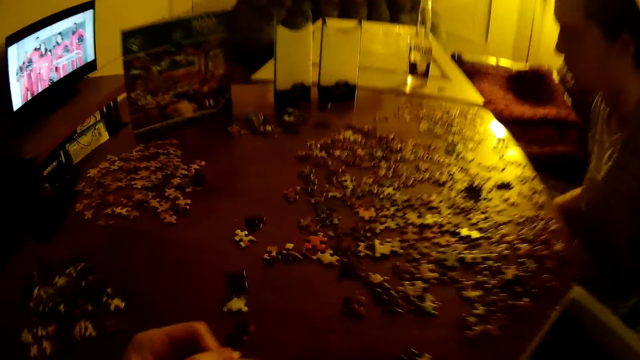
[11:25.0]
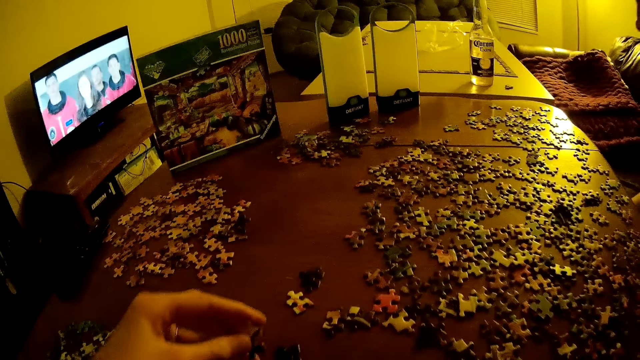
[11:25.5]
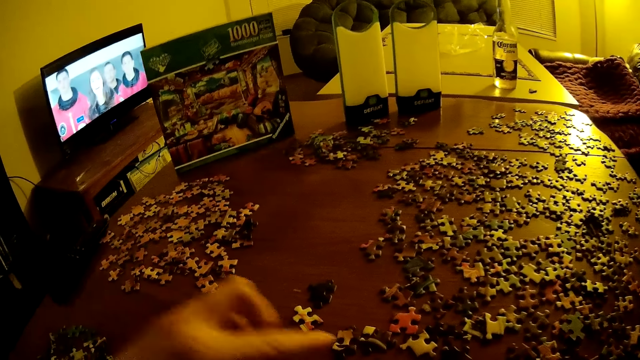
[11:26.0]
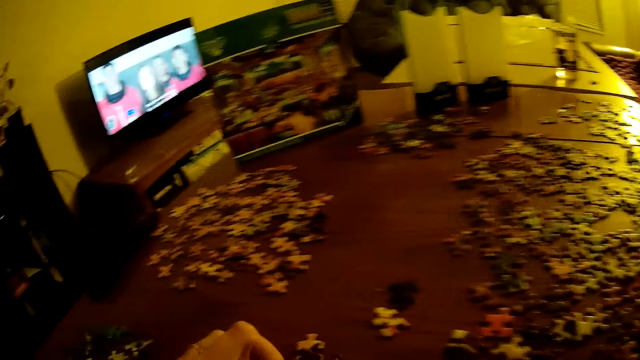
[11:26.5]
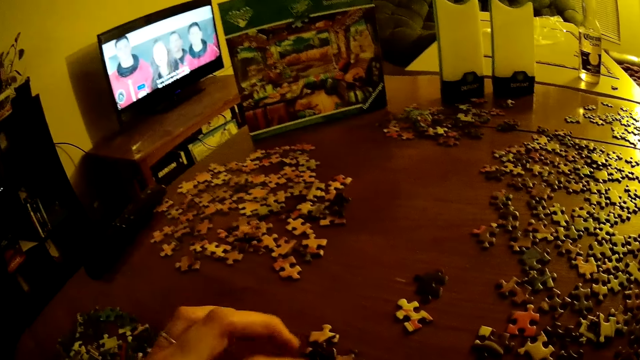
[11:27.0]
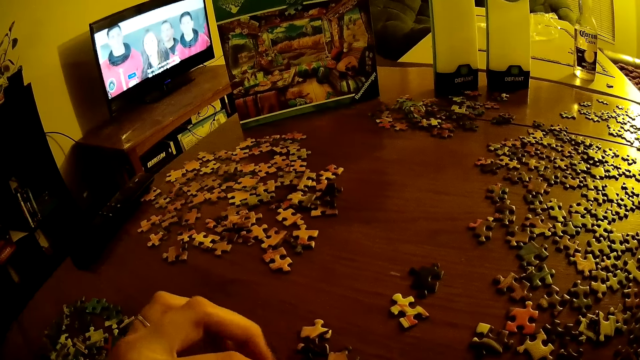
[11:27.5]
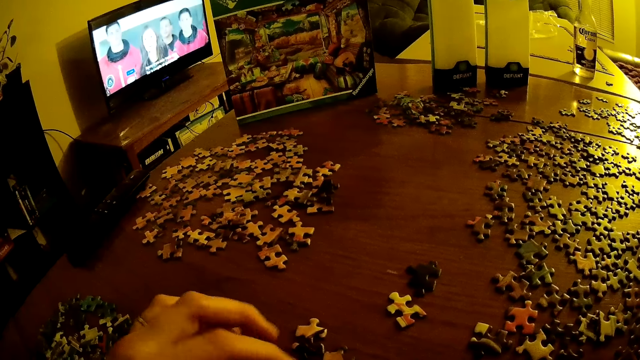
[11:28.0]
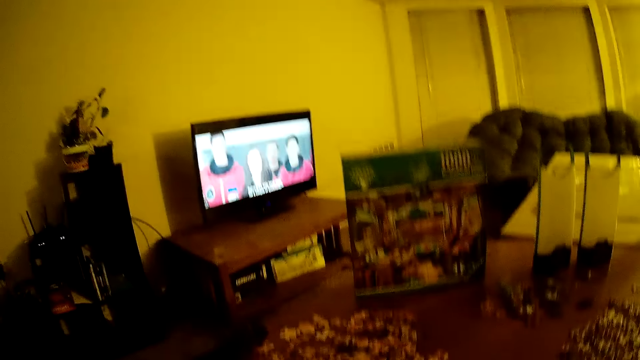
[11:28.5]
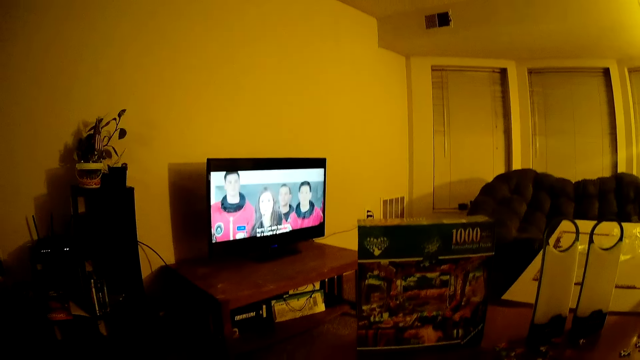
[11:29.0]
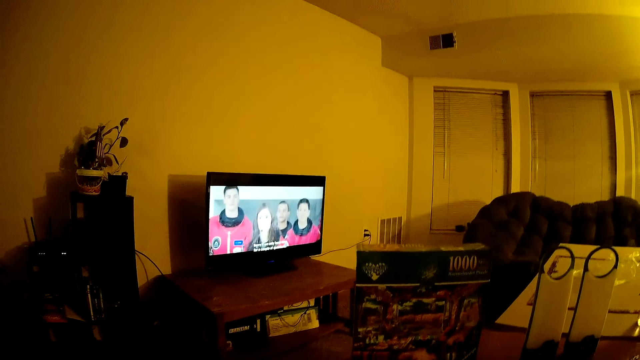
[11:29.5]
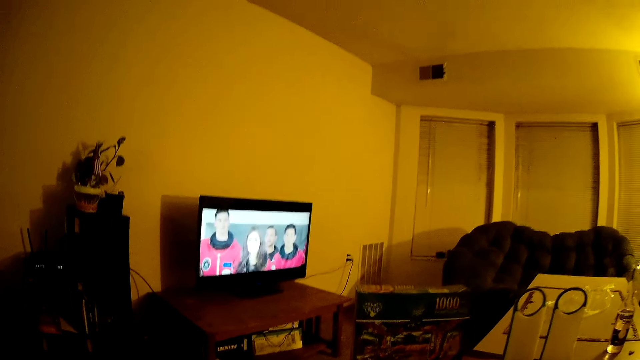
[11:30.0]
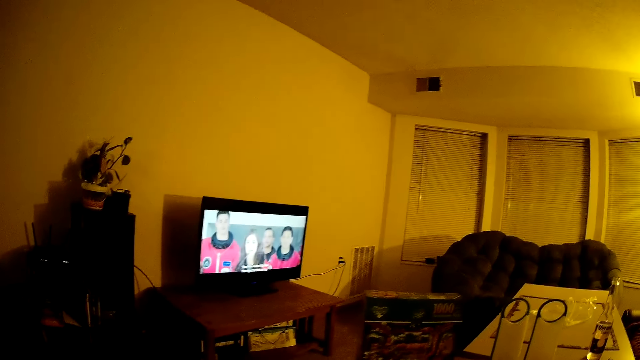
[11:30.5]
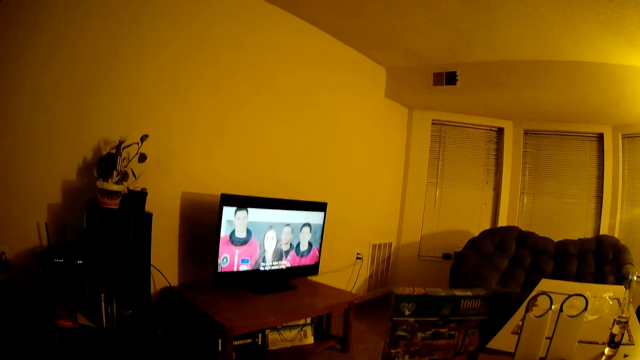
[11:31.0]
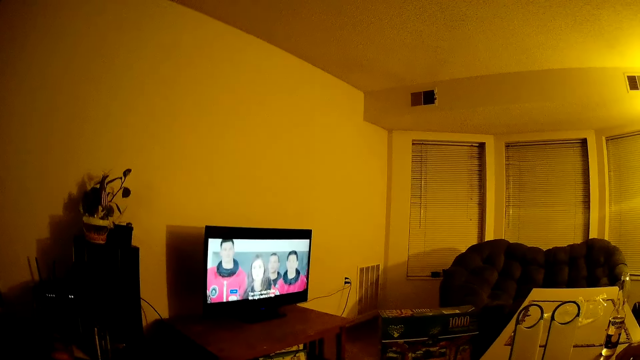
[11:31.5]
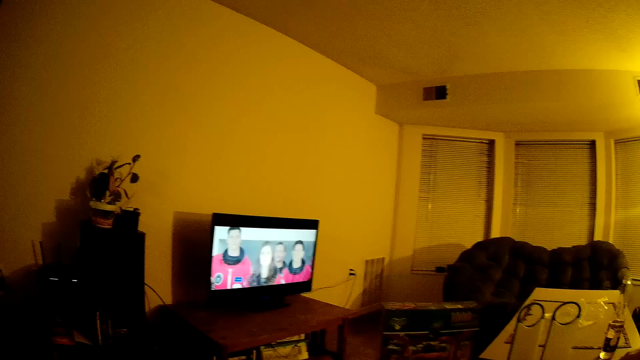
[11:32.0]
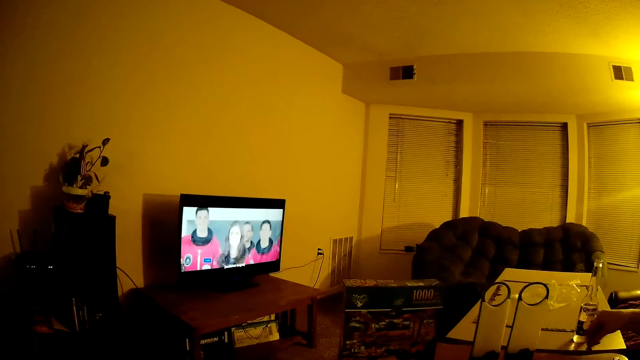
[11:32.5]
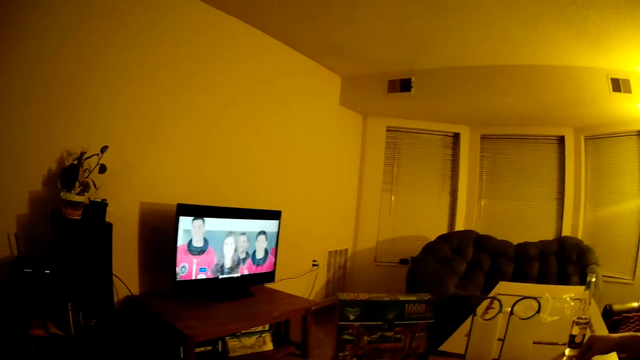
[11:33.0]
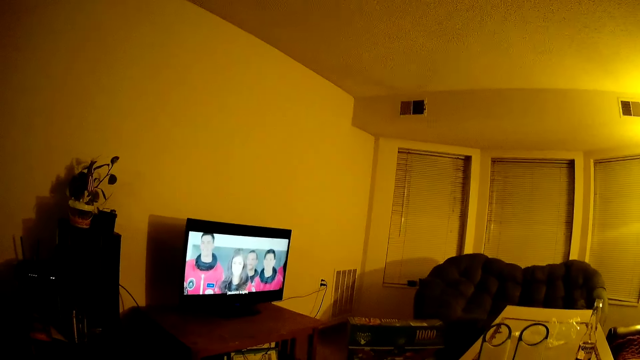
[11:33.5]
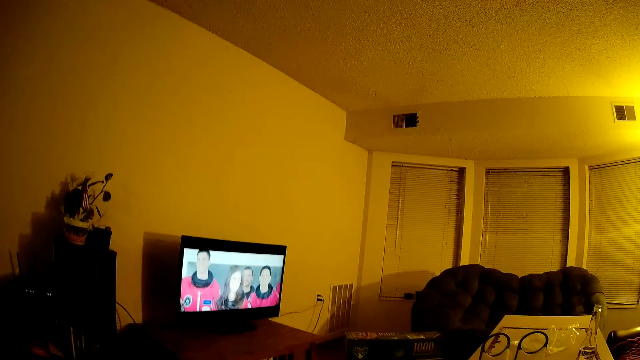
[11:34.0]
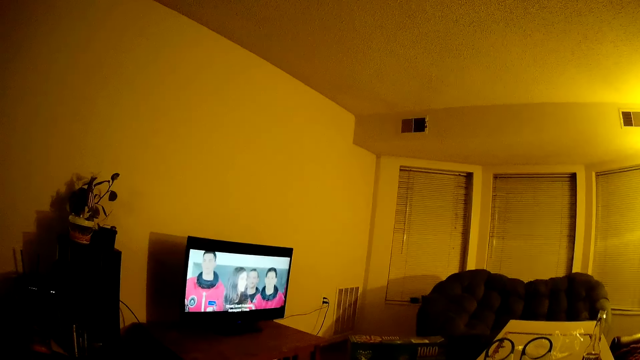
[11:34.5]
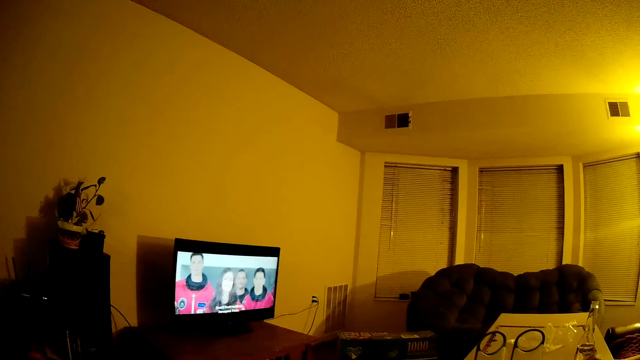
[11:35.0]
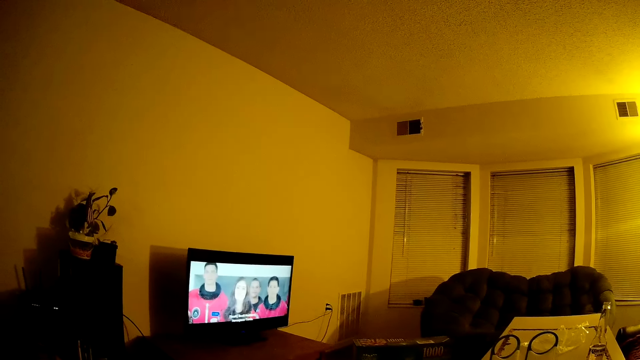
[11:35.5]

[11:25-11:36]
The camera wearer moves puzzles on the table. They watch the television.

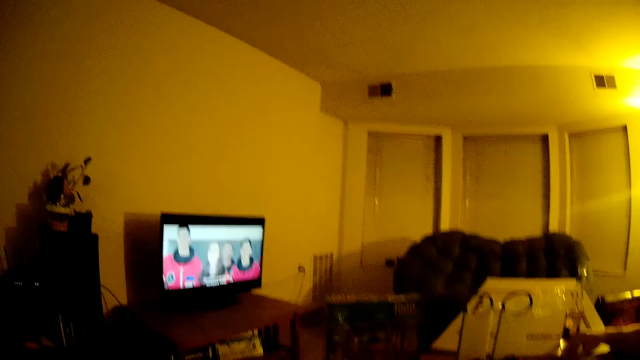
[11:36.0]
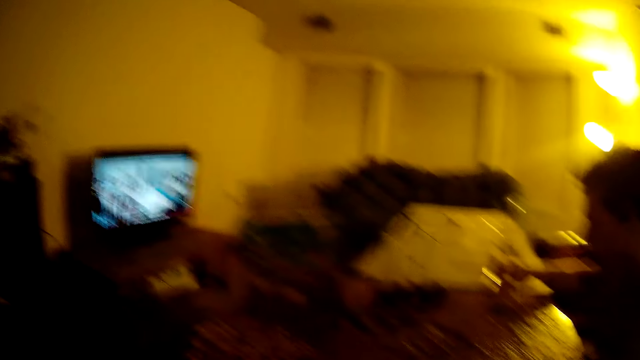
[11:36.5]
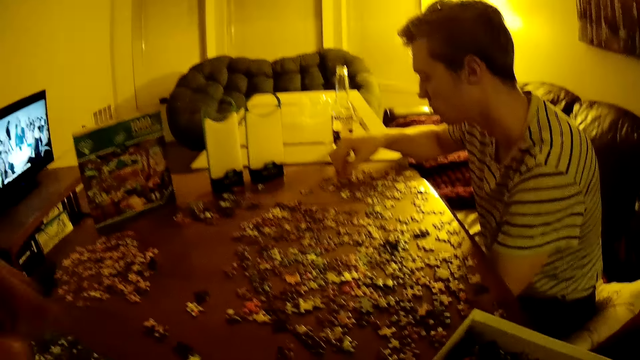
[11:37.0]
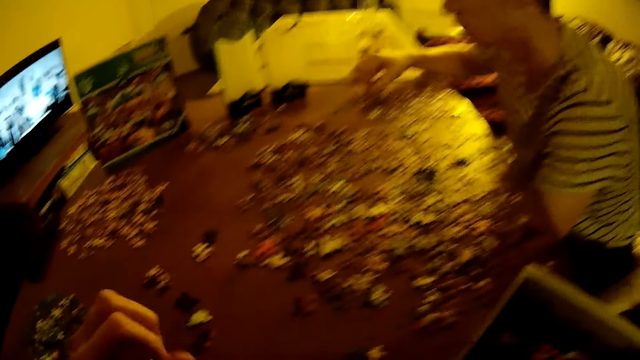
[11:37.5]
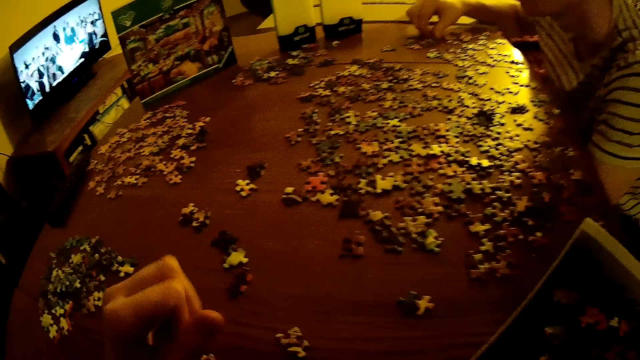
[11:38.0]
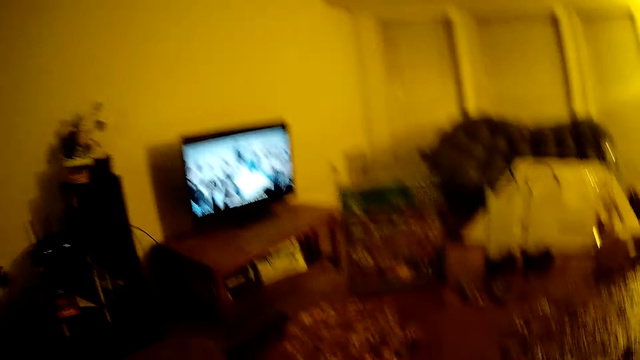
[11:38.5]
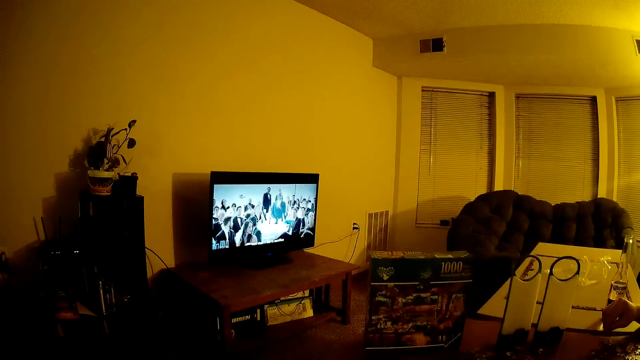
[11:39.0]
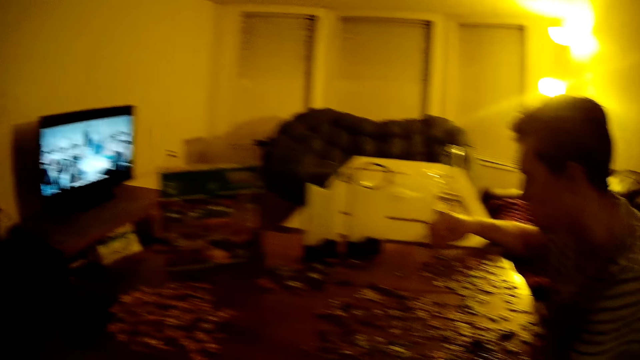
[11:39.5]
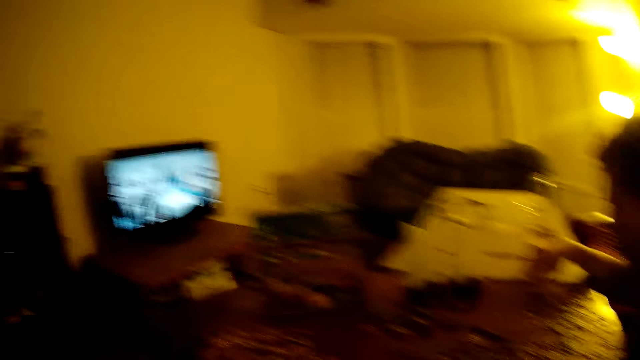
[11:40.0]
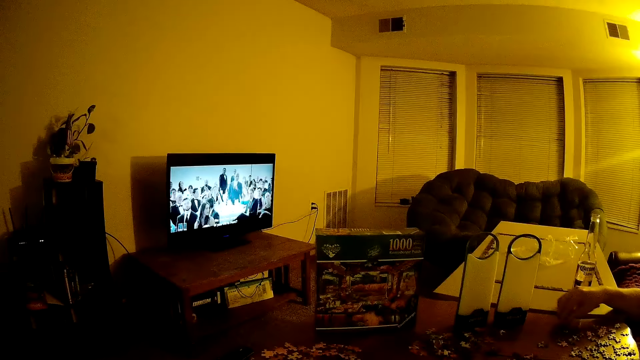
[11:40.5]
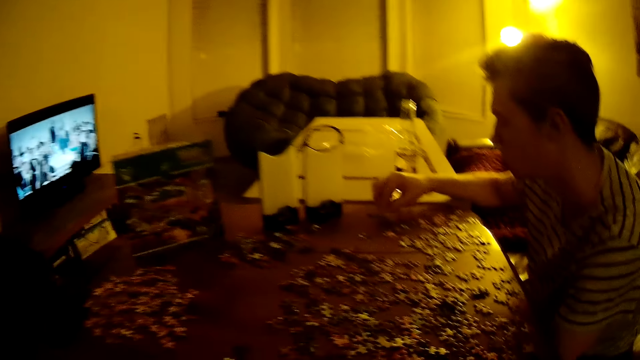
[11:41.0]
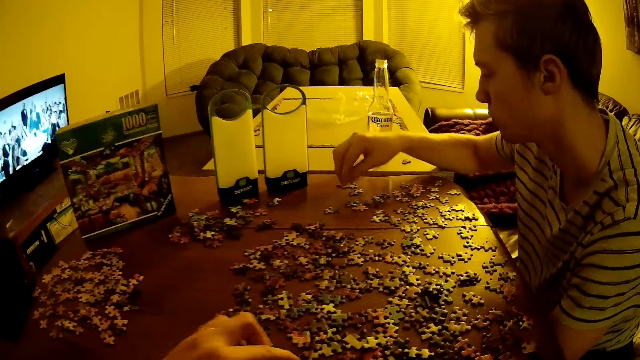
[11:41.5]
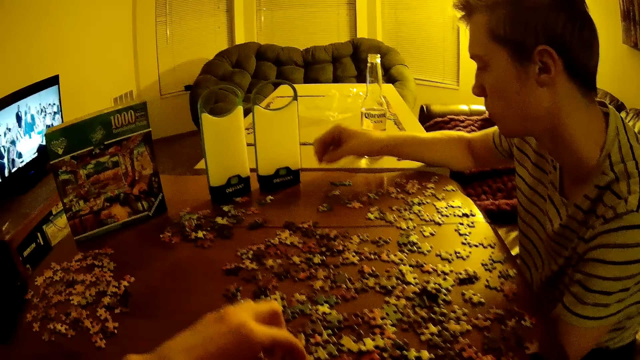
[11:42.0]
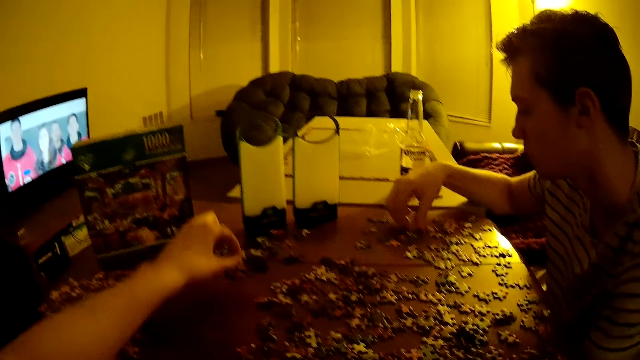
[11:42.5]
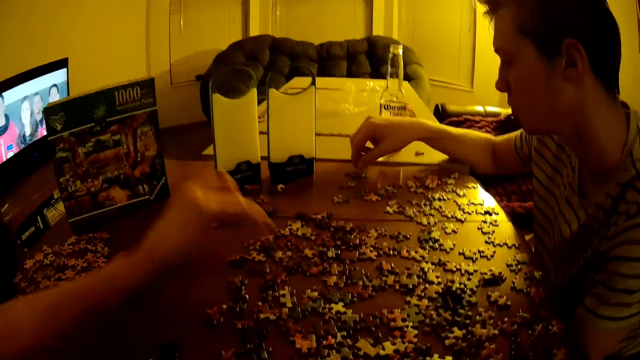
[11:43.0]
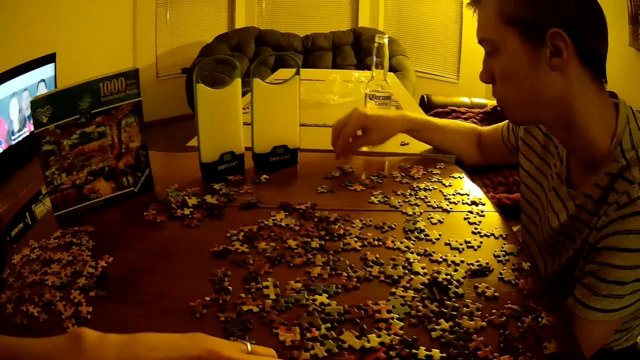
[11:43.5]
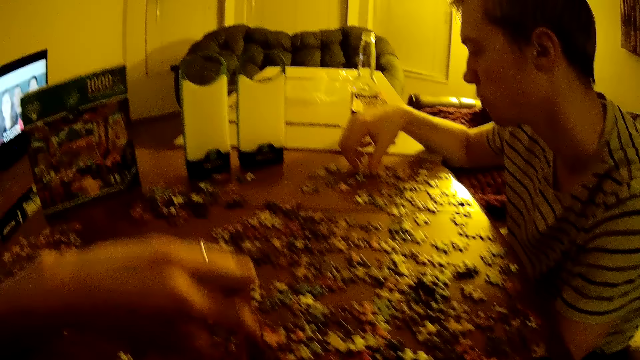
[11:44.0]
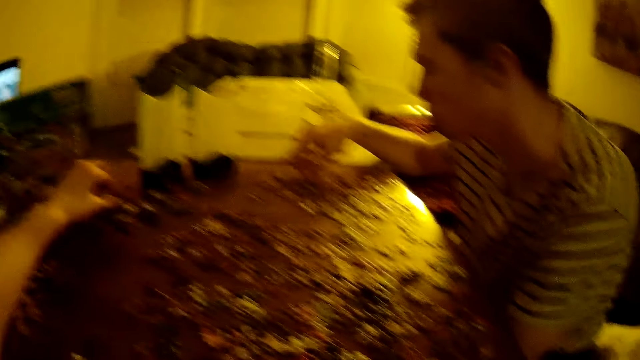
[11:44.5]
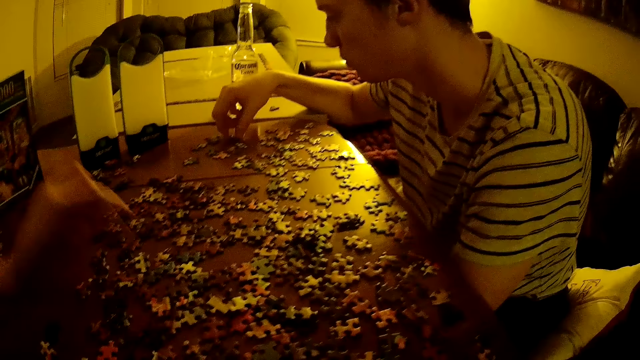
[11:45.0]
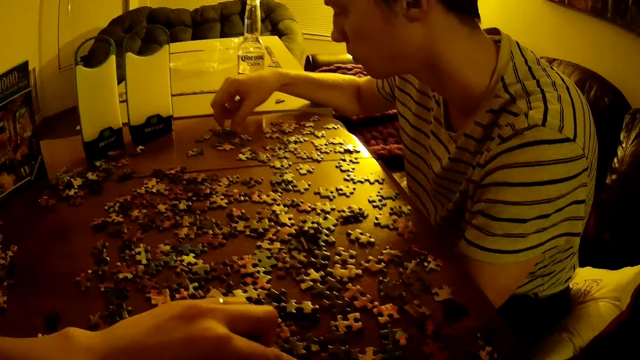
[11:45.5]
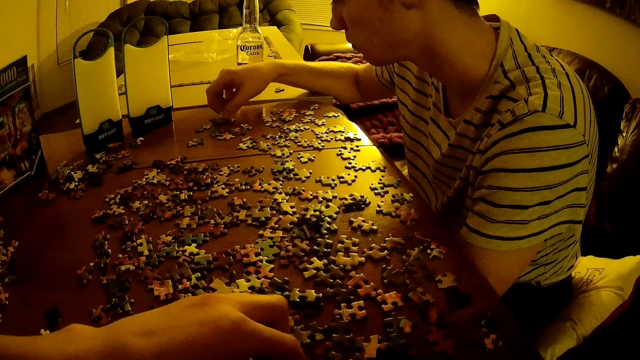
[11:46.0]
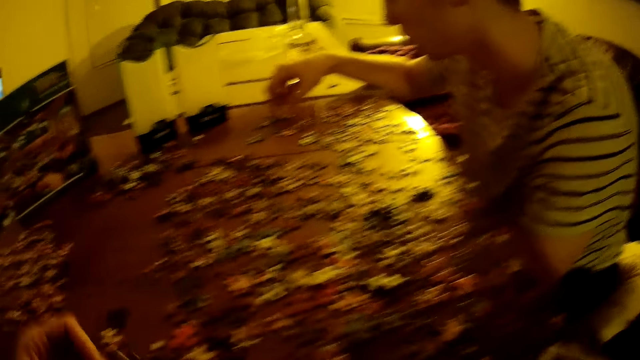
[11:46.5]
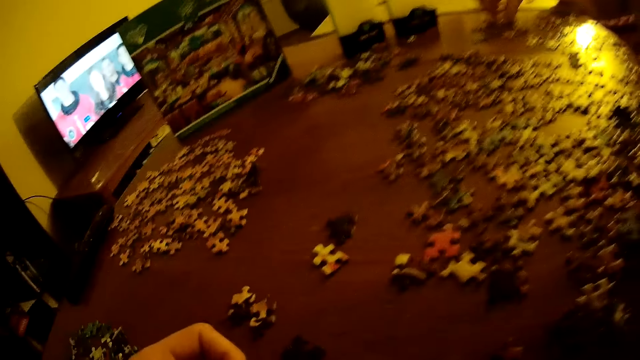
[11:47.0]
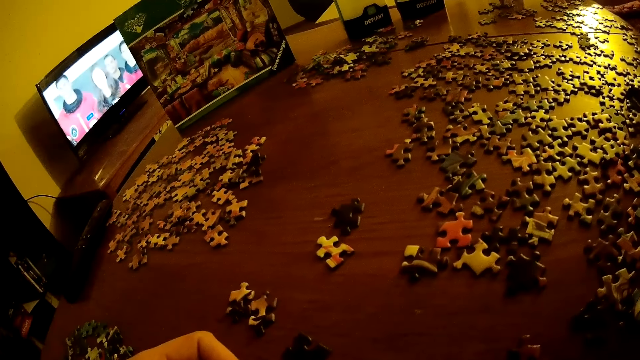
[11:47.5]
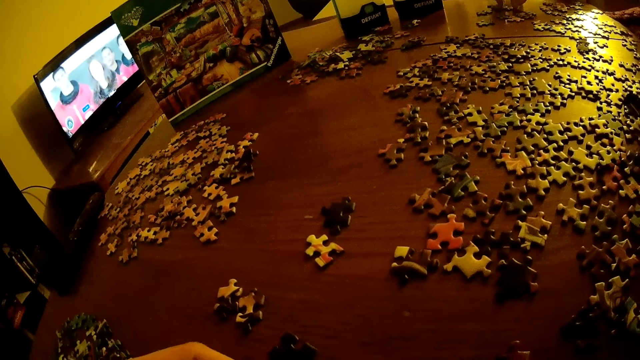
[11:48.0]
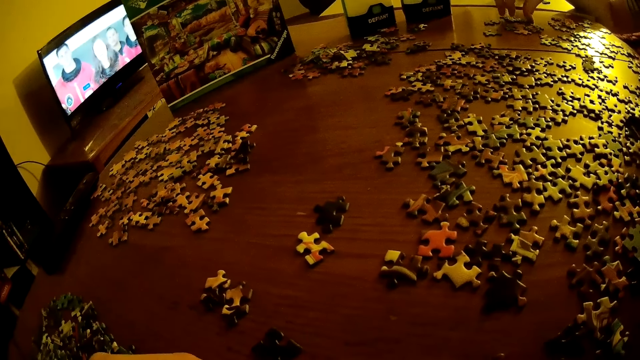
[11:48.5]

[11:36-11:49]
The camera wearer assembles the jigsaw puzzle. A man assembles the jigsaw puzzle. The man moves puzzles on the table.
